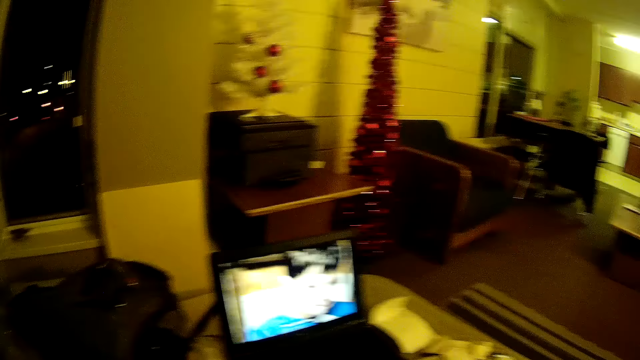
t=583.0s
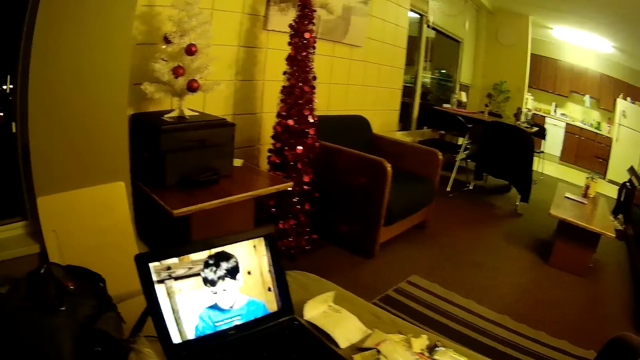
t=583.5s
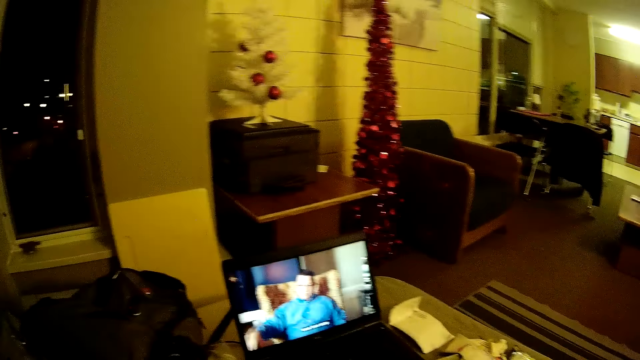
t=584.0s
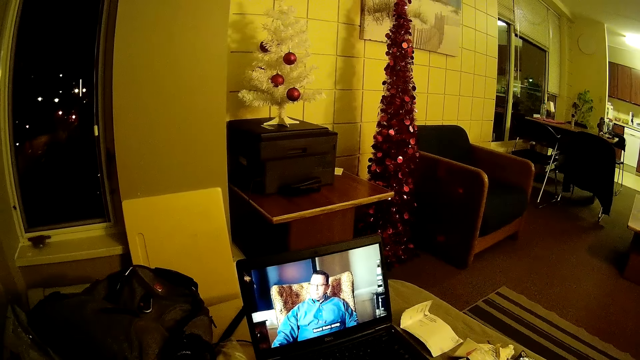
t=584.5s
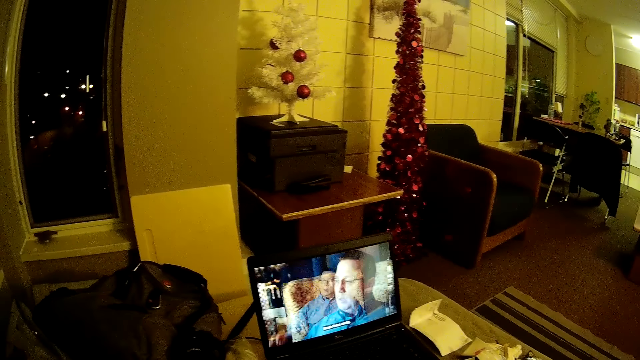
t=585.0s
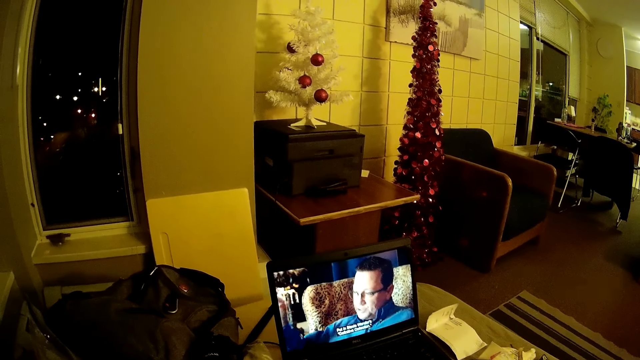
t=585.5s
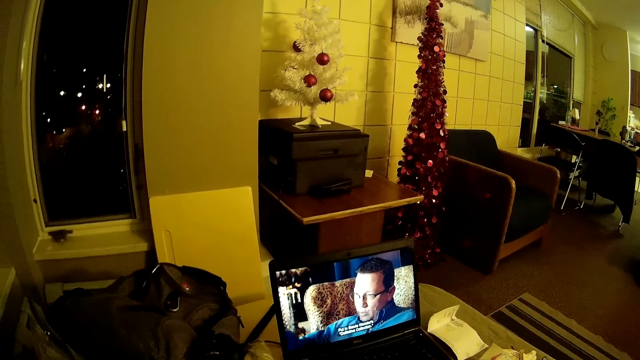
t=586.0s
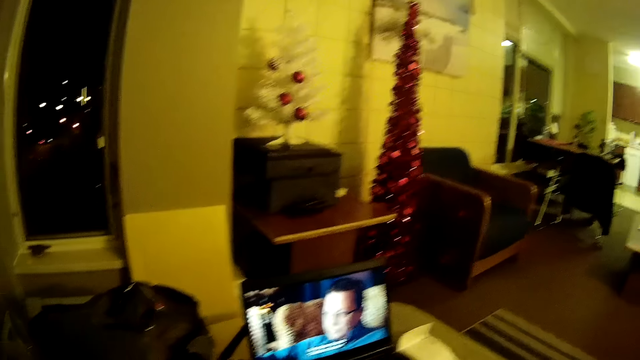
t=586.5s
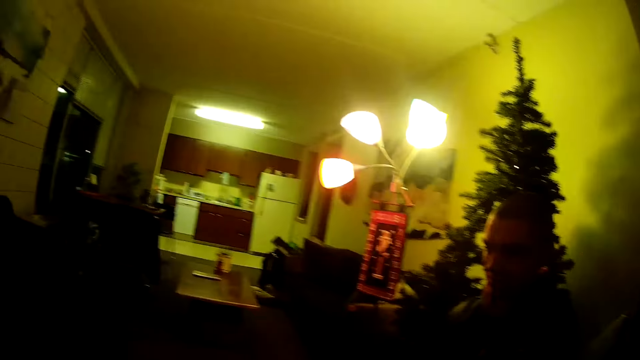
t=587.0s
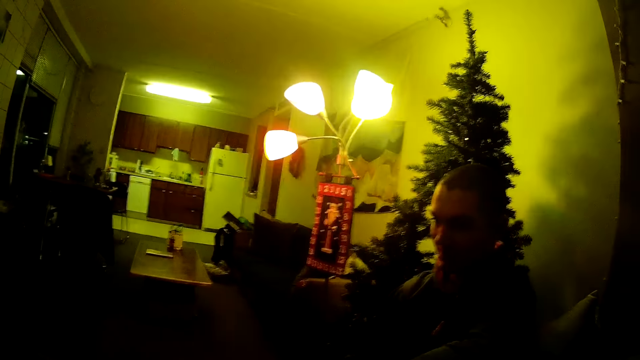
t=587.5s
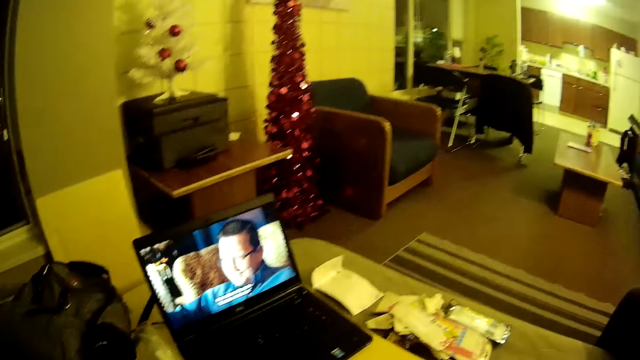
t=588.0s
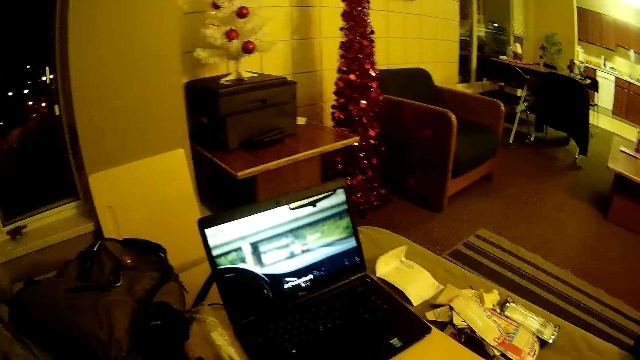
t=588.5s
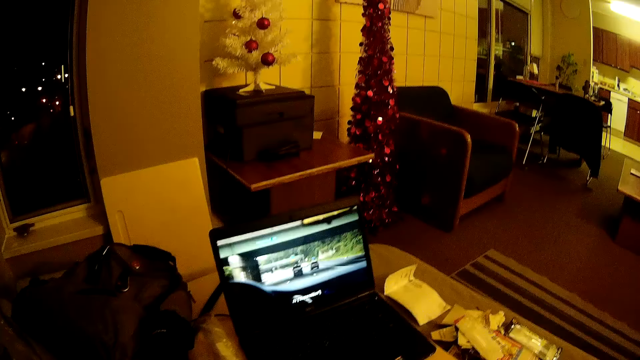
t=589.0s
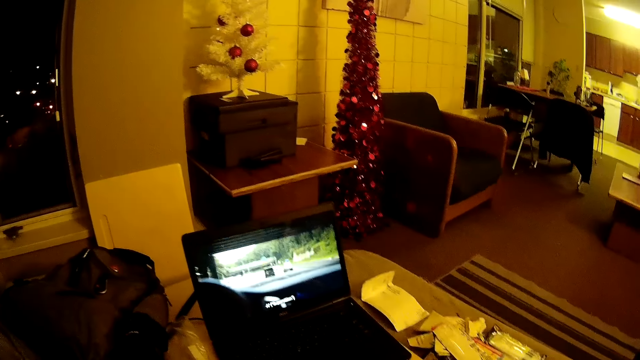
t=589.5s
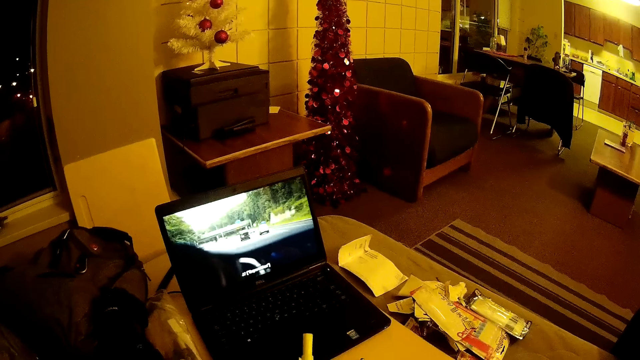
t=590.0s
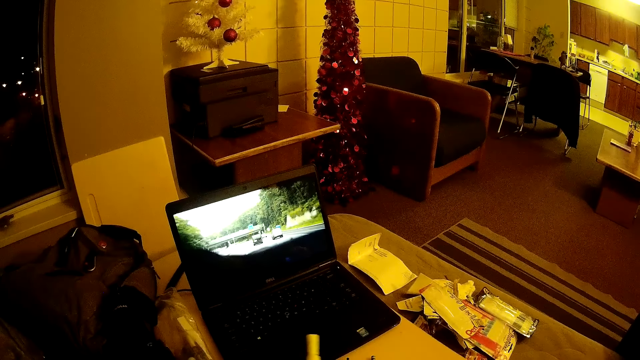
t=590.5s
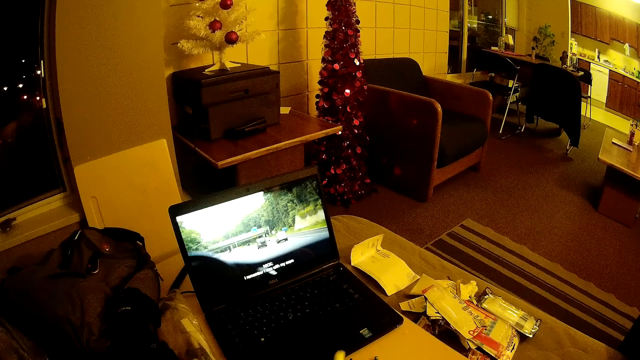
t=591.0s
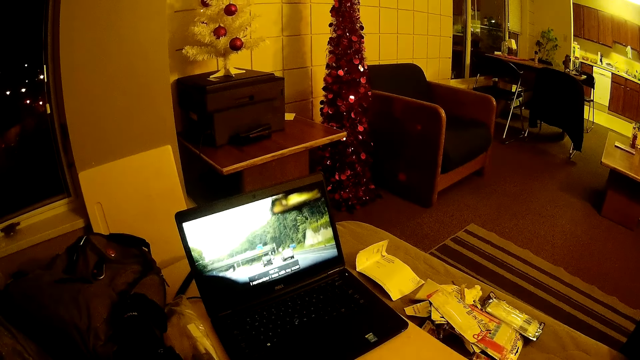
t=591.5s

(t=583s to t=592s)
The camera wearer watches the video on the laptop. They look at a man sitting on the right.

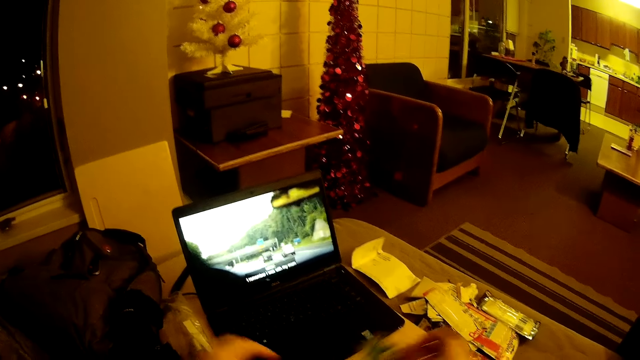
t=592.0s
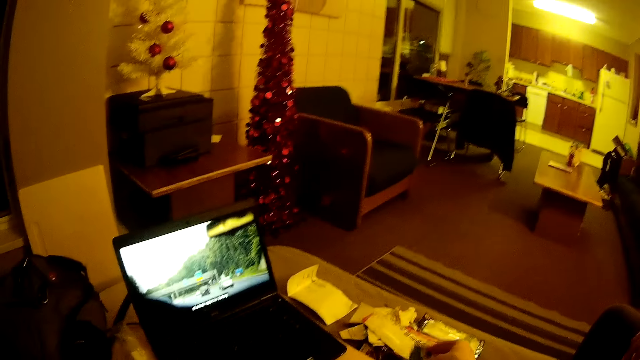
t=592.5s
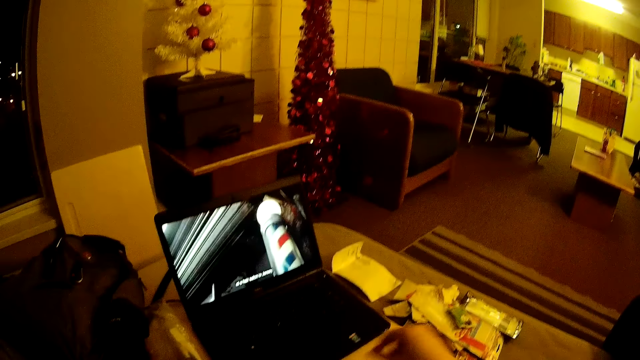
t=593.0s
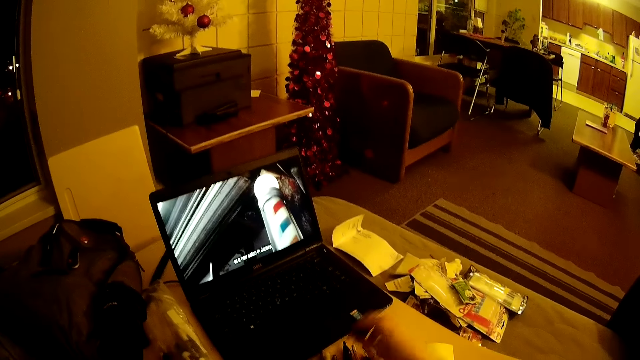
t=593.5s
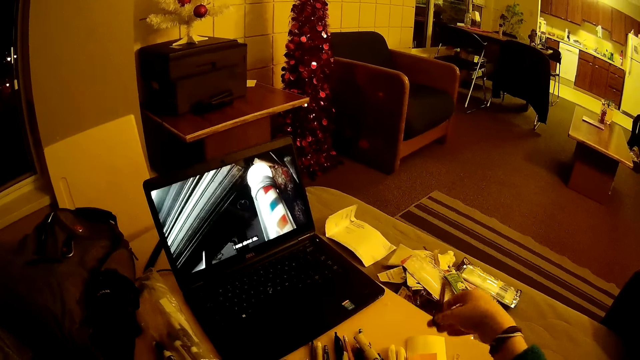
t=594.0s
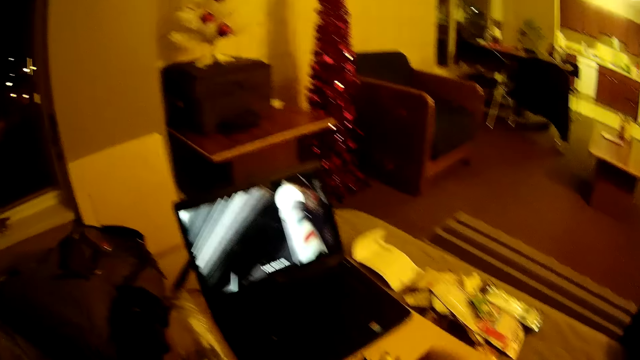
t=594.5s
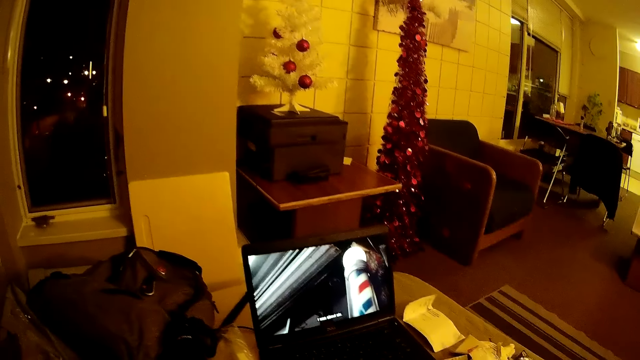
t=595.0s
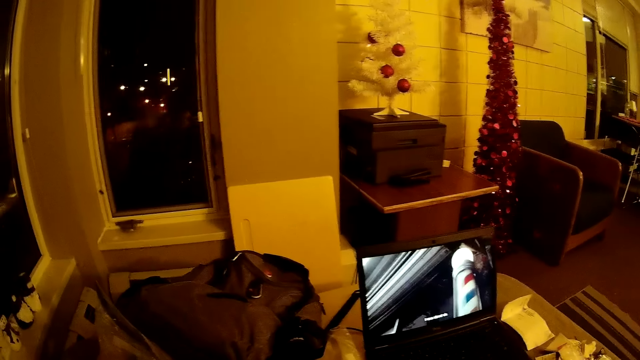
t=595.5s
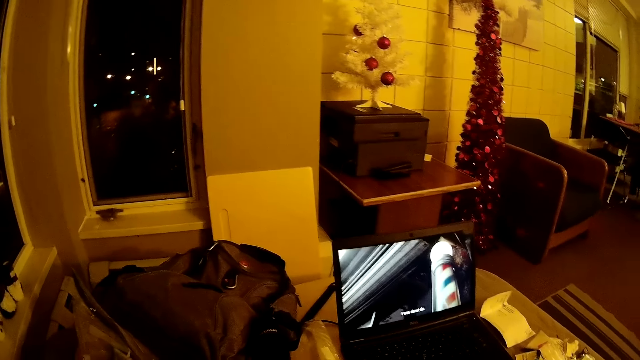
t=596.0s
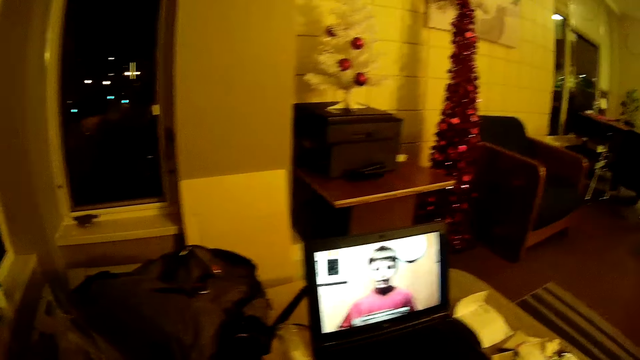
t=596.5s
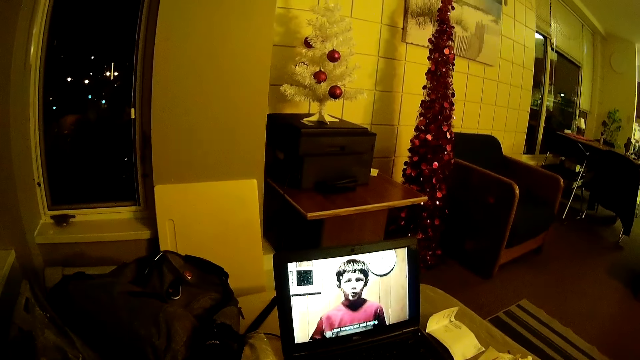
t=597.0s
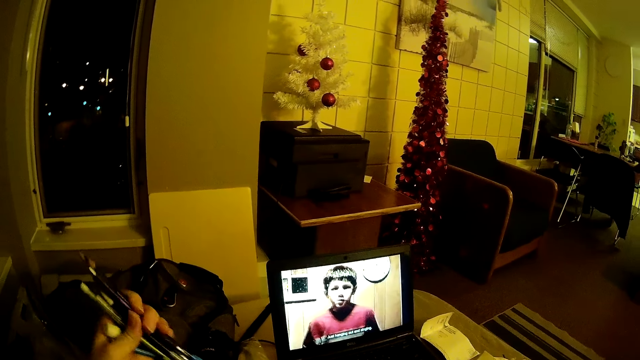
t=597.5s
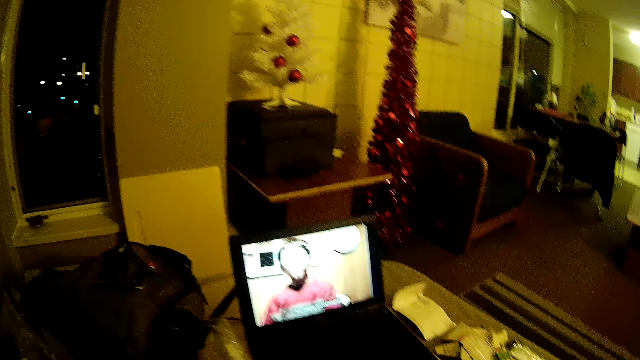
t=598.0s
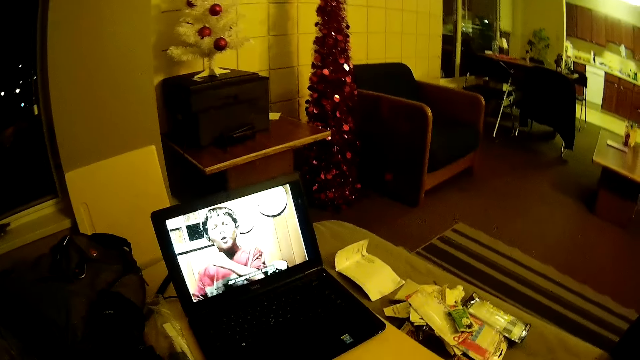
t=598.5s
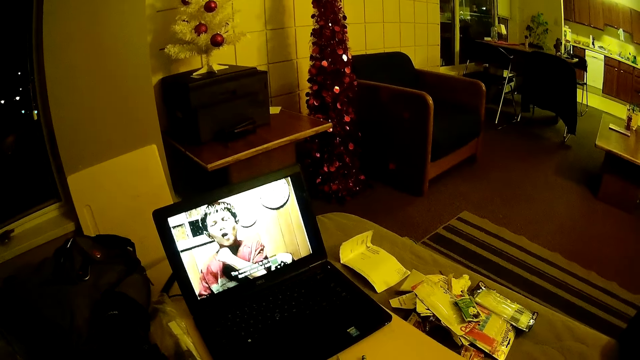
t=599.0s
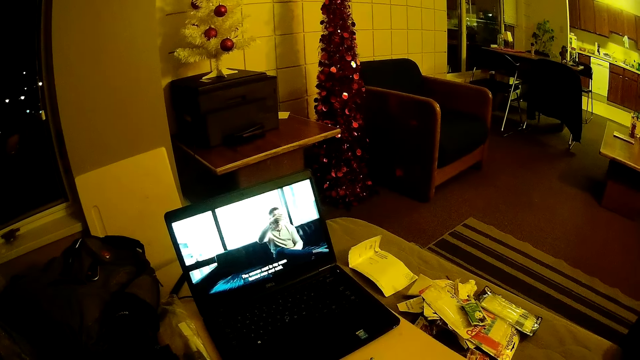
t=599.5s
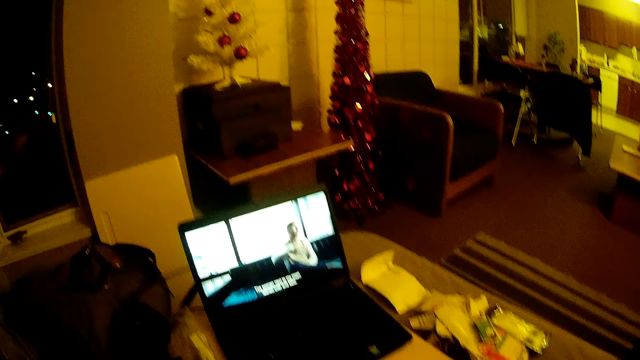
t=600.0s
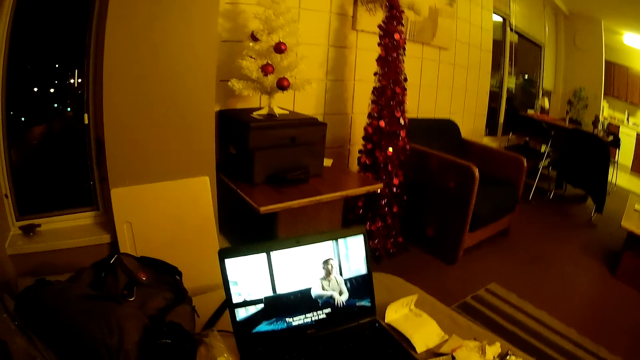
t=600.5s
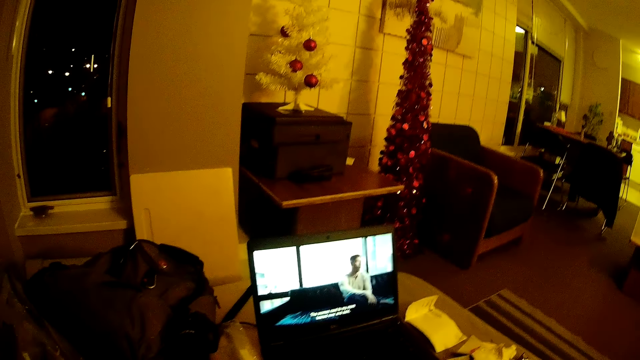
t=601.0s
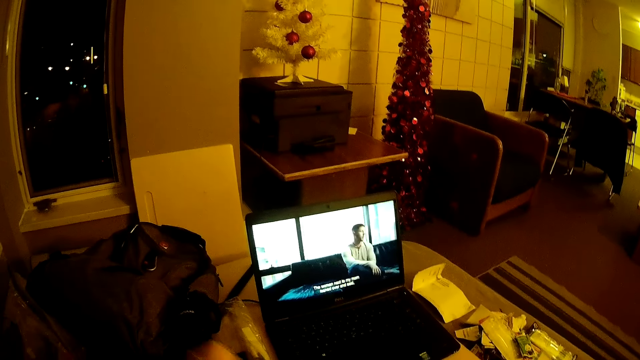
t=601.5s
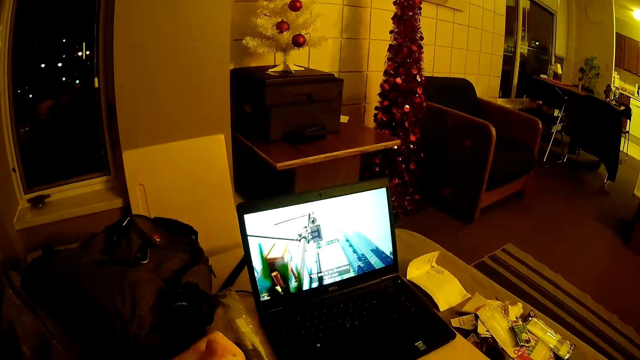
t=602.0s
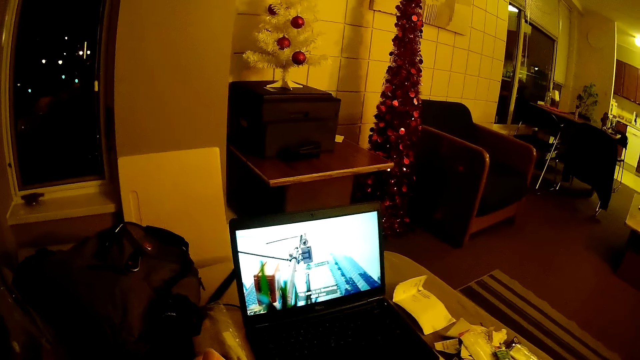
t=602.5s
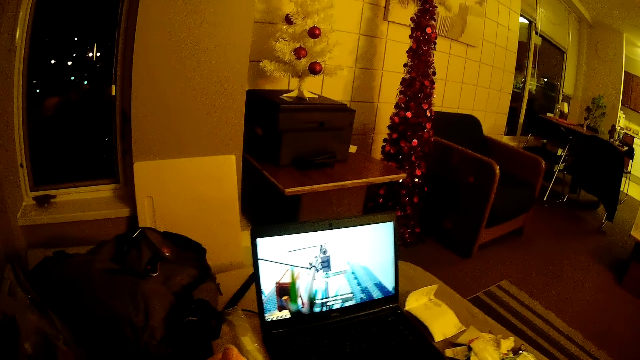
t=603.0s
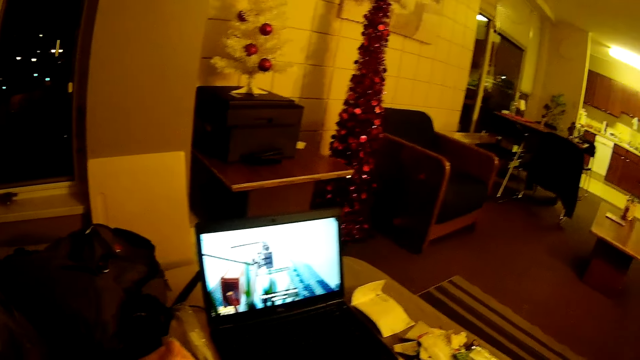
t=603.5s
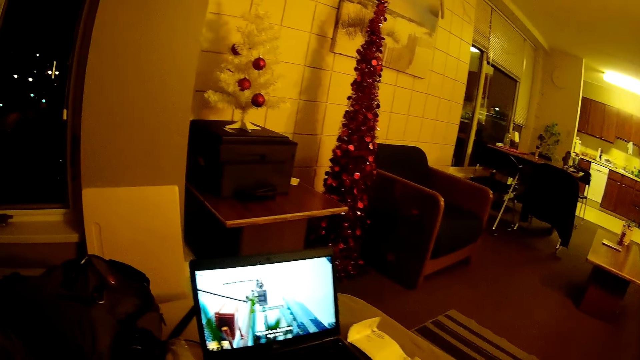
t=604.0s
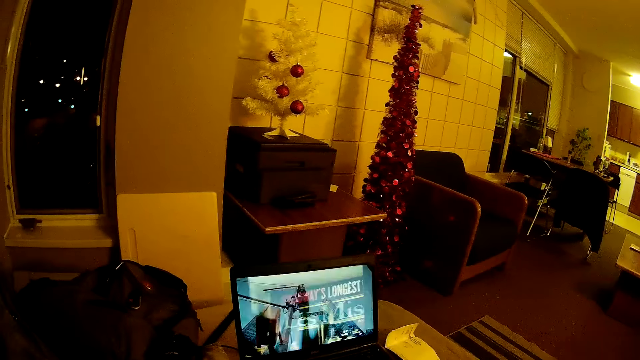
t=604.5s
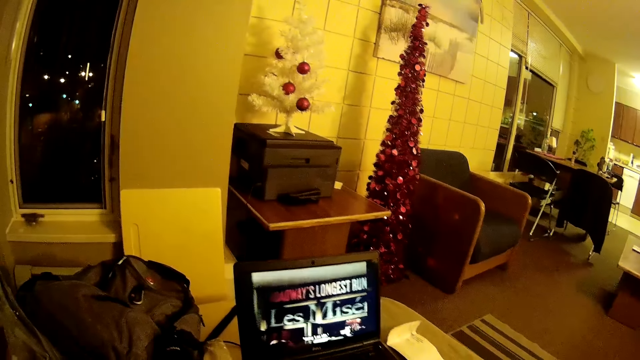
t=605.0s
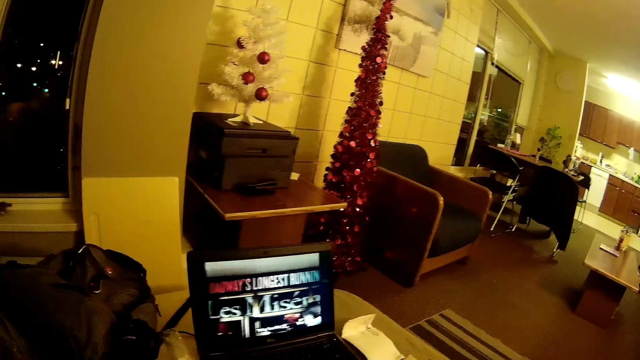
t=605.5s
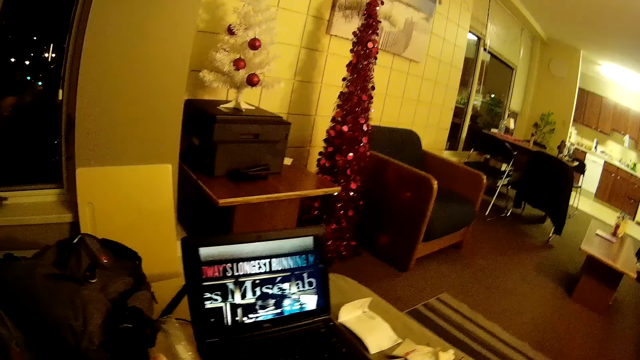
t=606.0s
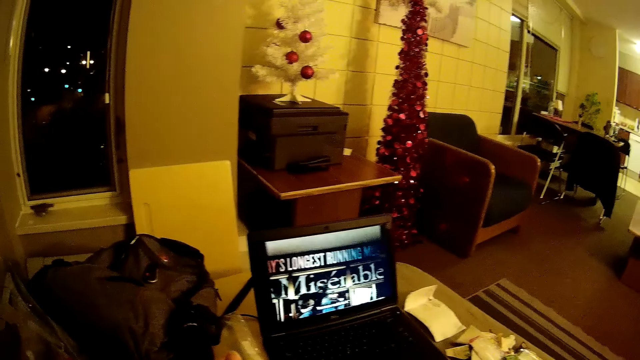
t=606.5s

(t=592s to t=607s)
The camera wearer drops a paper on the table. They lift something. They watch the video on the laptop. They lift up pens on the ground with the left hand.
